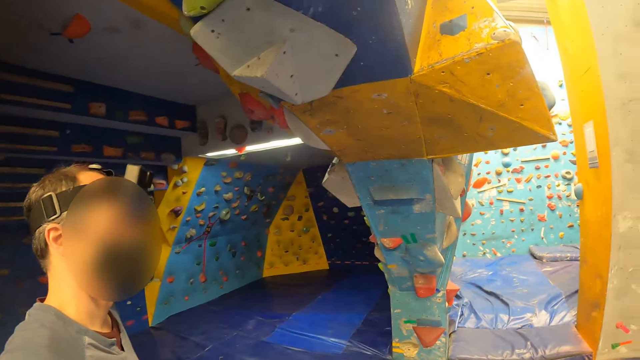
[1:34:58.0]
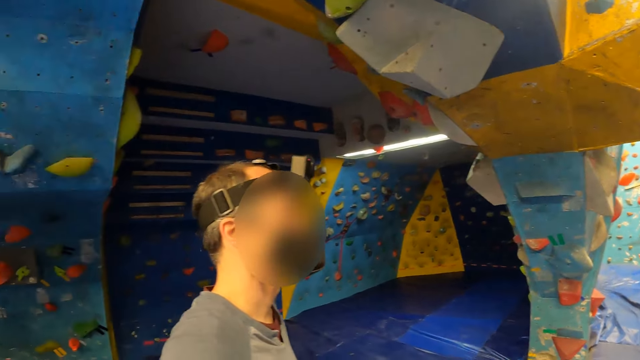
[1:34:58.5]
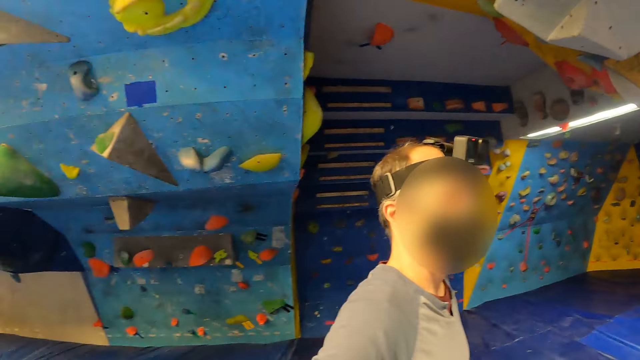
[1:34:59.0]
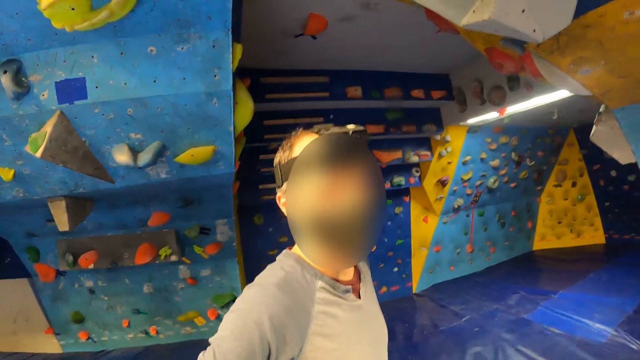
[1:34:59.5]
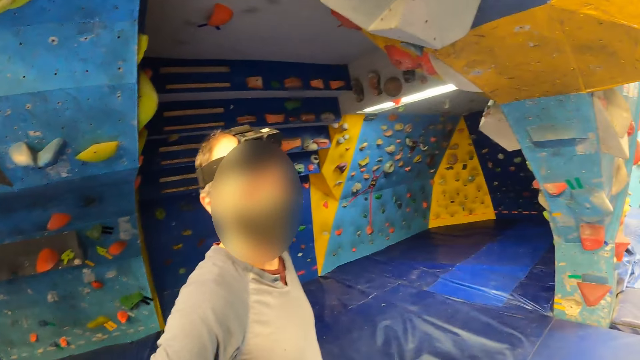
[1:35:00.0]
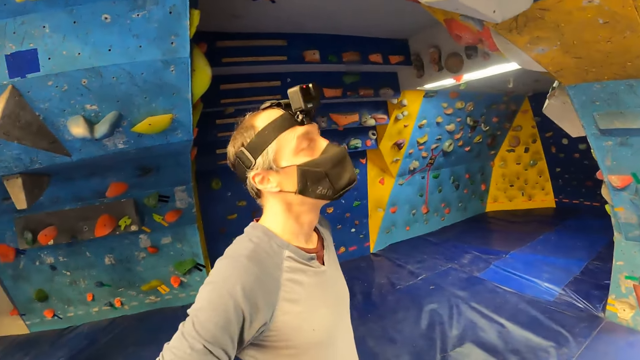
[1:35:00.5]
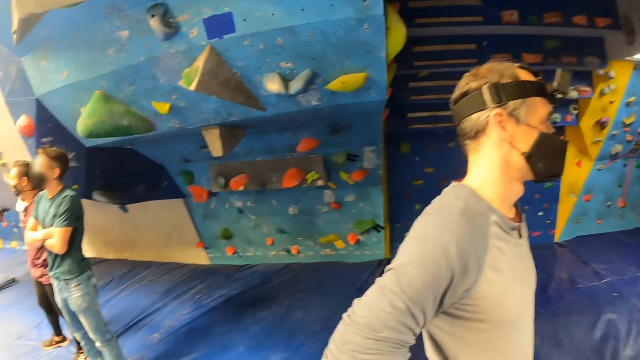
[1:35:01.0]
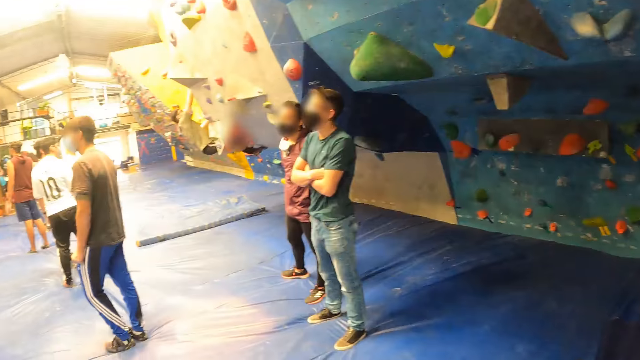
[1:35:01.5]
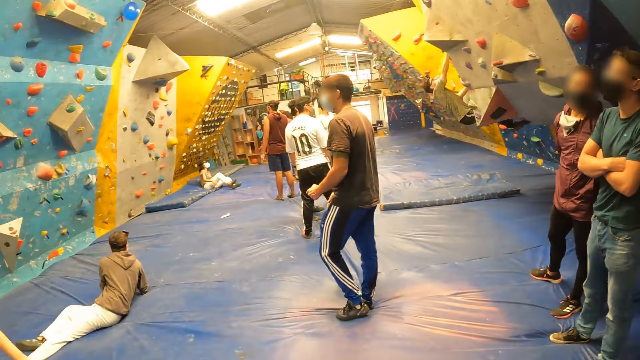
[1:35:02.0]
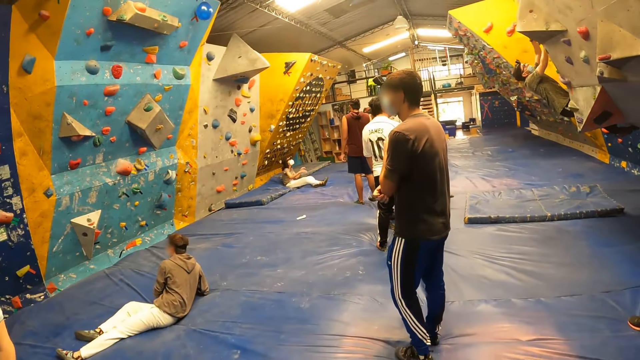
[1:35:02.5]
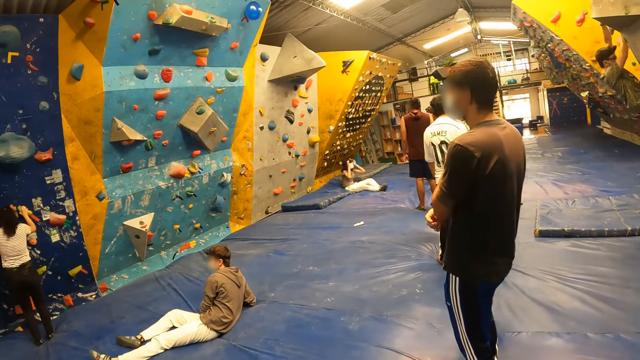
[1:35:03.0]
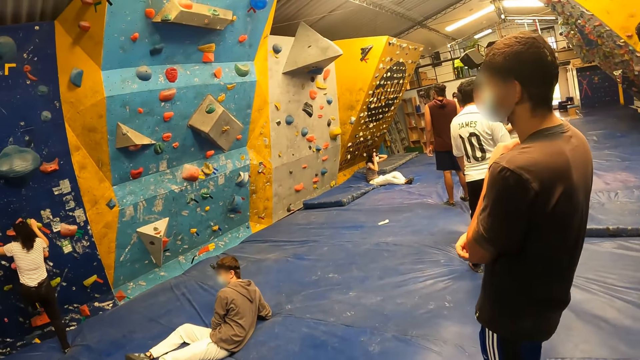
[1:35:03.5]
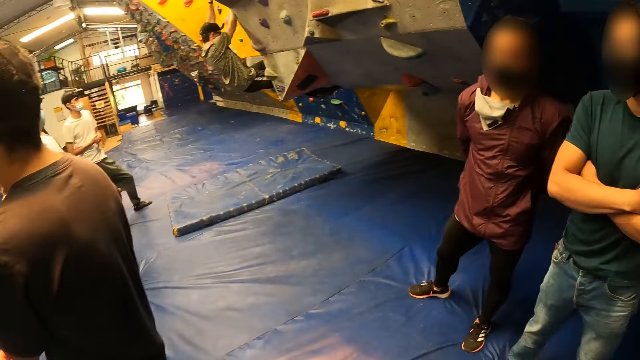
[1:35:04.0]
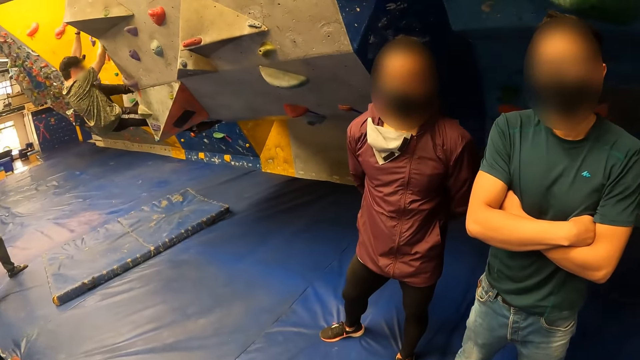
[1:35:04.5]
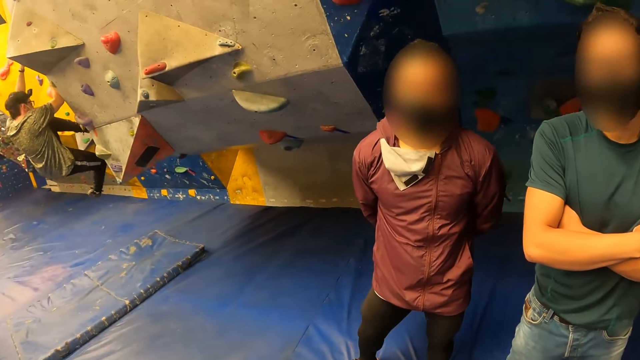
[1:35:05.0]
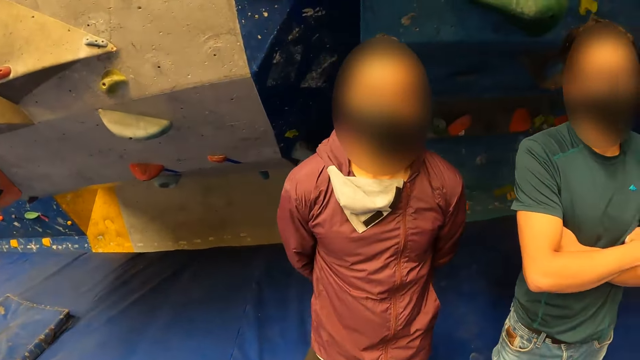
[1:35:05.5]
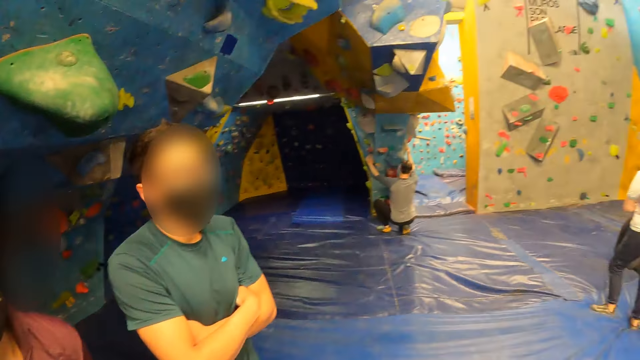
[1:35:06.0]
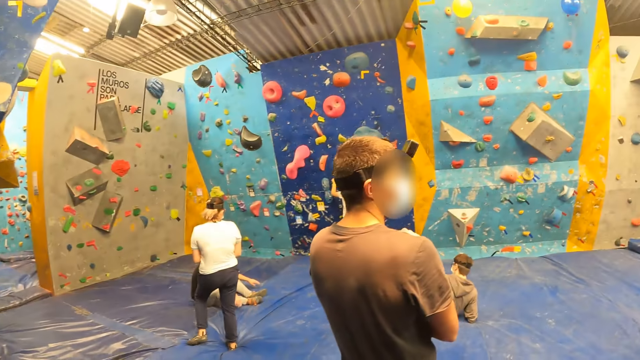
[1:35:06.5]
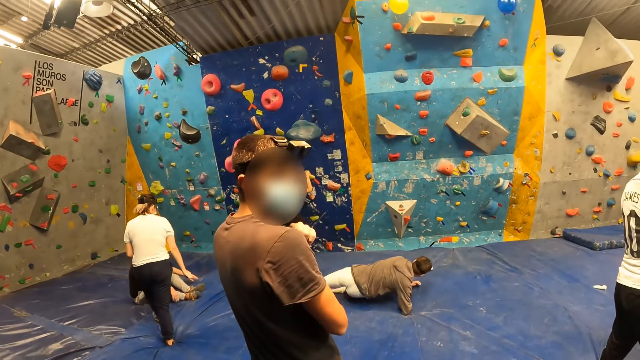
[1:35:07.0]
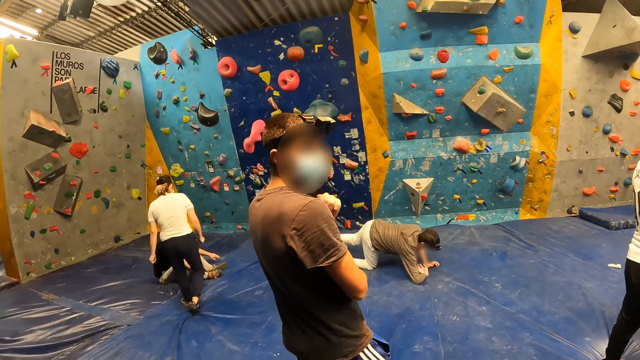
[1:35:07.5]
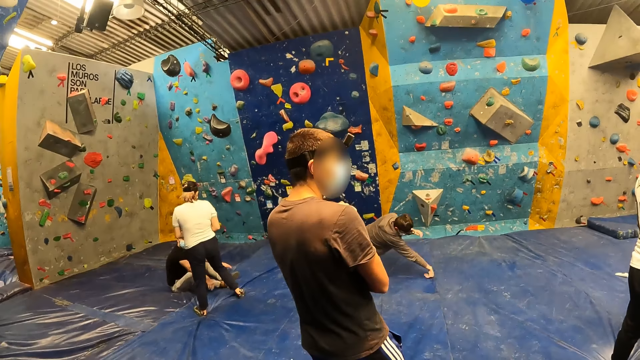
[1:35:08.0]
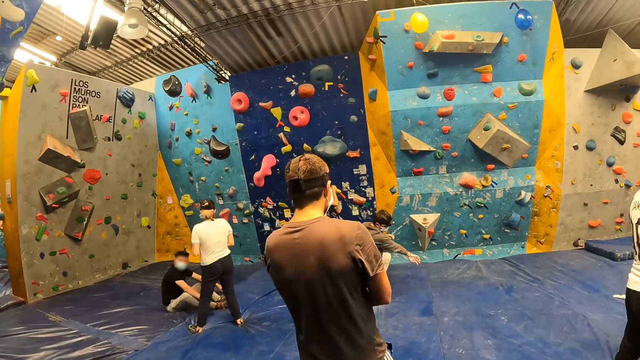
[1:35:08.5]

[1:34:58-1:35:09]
A person looks at the camera wearer. The camera wearer looks around. Another person looks at the camera wearer. Another person looks at the camera wearer. The camera wearer looks around. Another person looks at the camera wearer.

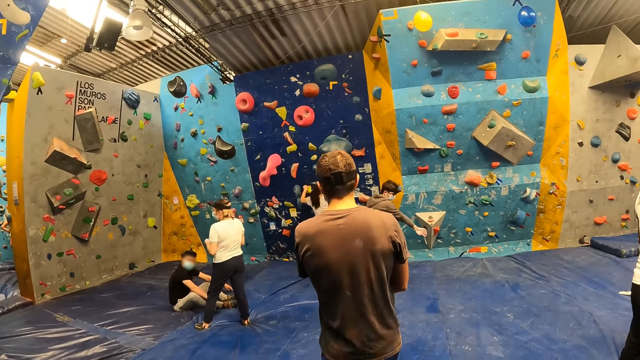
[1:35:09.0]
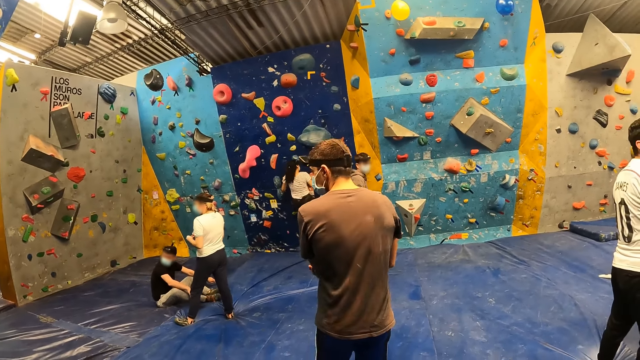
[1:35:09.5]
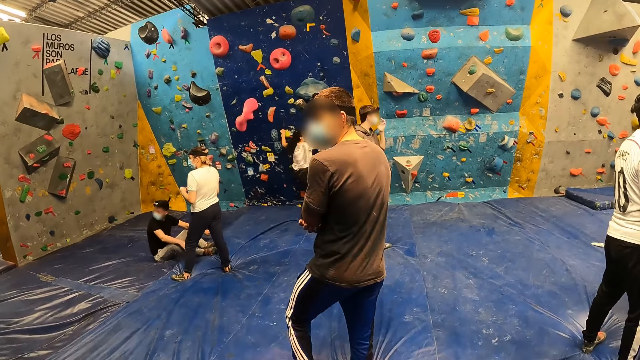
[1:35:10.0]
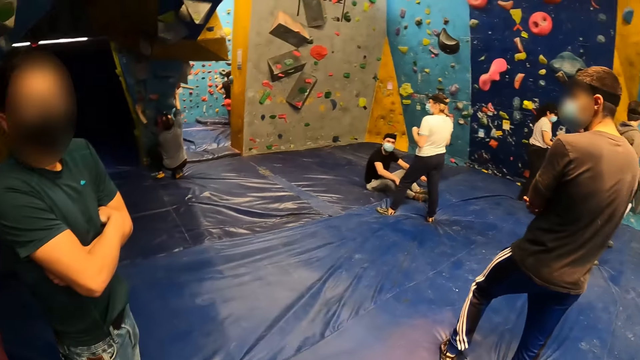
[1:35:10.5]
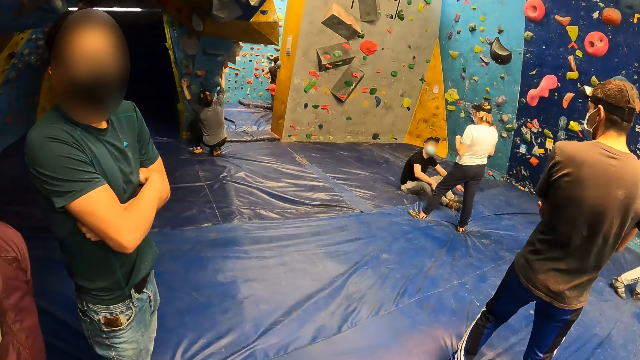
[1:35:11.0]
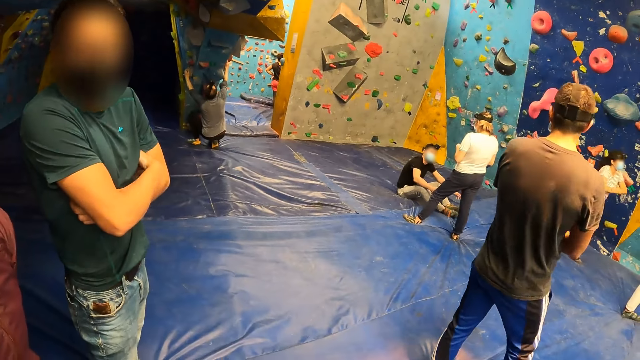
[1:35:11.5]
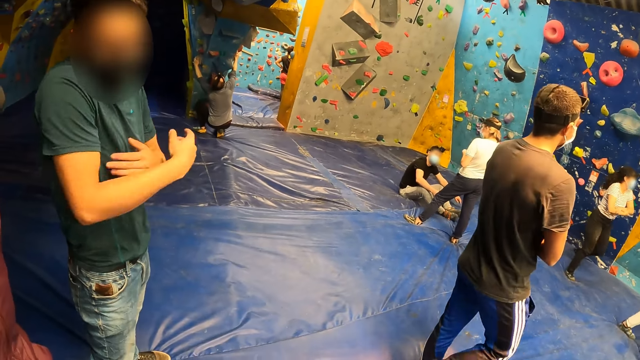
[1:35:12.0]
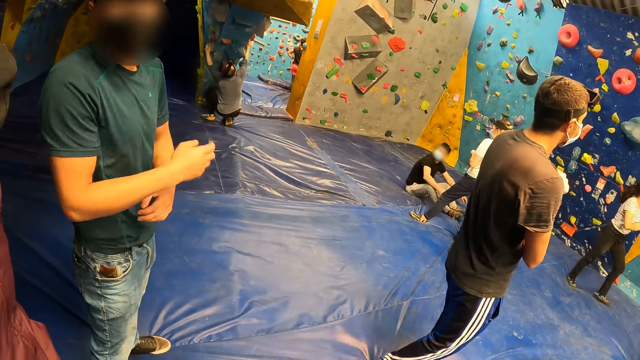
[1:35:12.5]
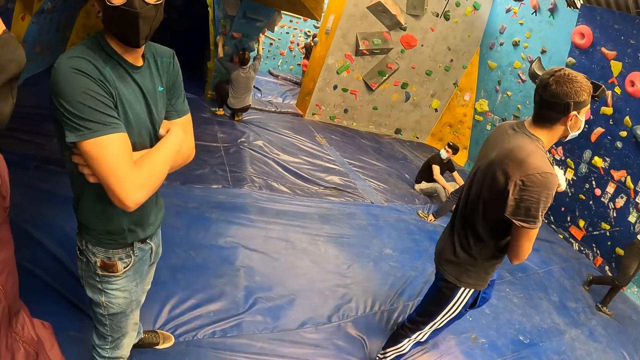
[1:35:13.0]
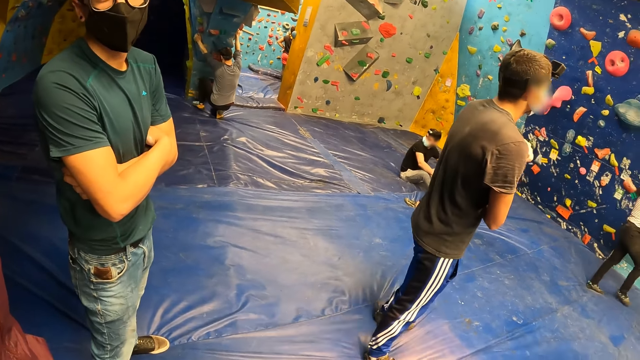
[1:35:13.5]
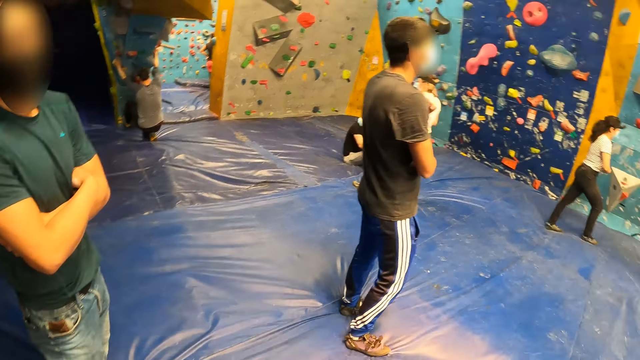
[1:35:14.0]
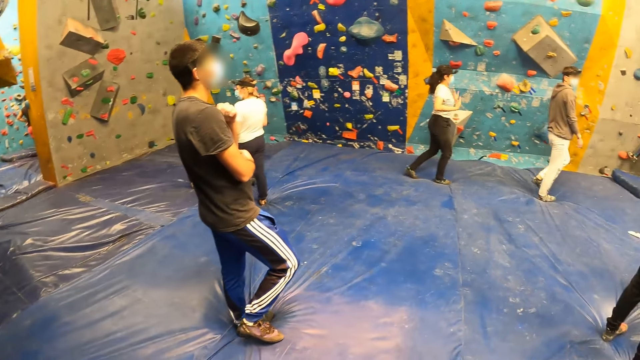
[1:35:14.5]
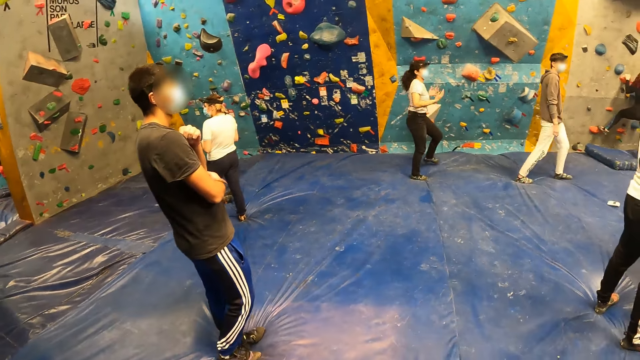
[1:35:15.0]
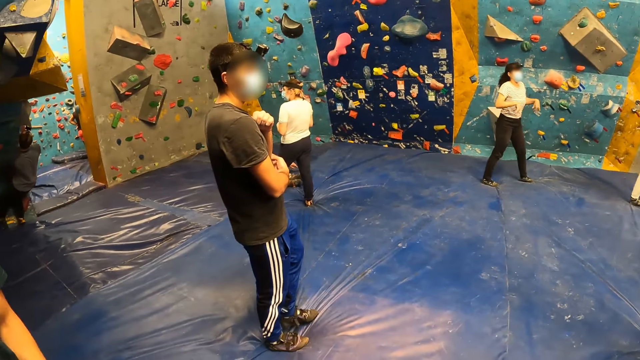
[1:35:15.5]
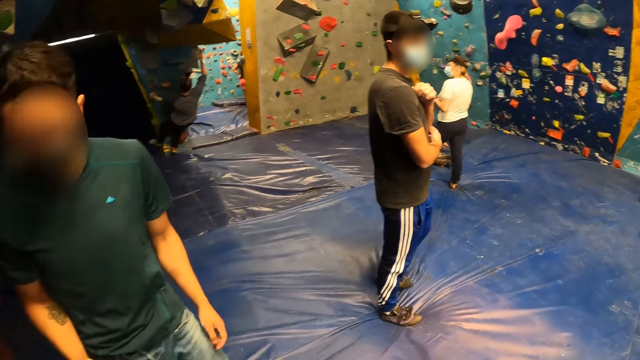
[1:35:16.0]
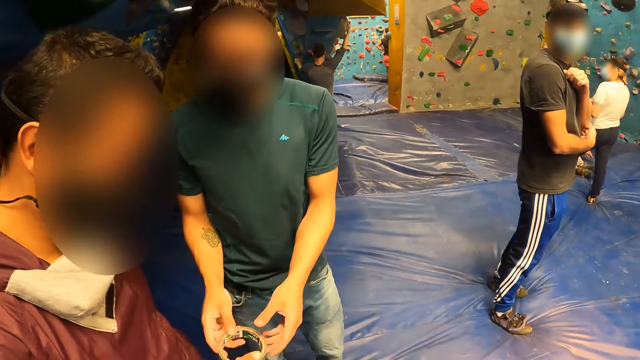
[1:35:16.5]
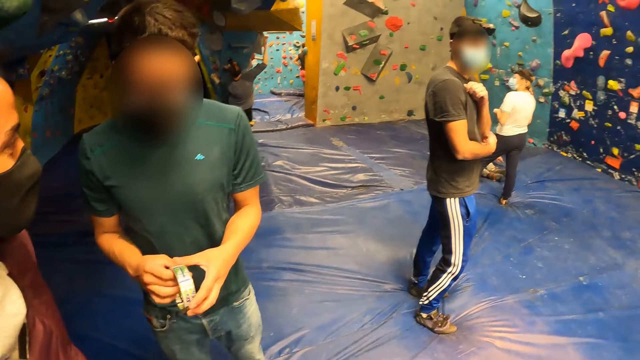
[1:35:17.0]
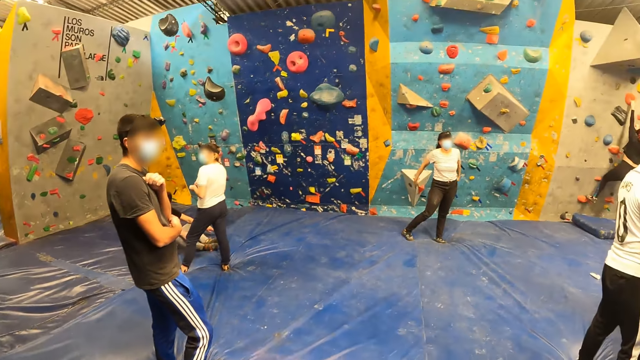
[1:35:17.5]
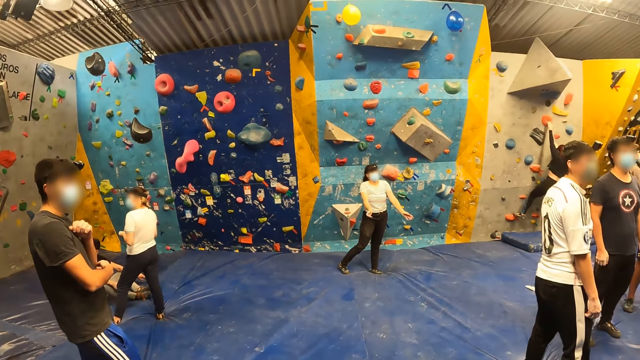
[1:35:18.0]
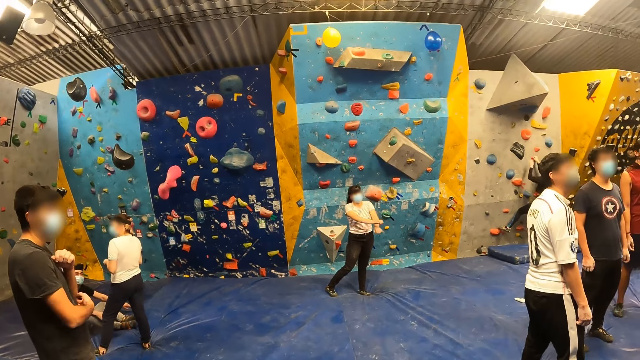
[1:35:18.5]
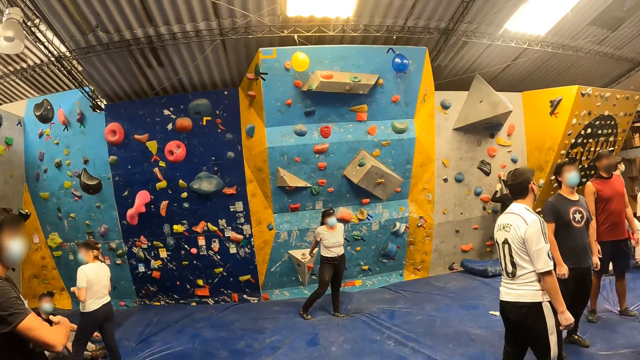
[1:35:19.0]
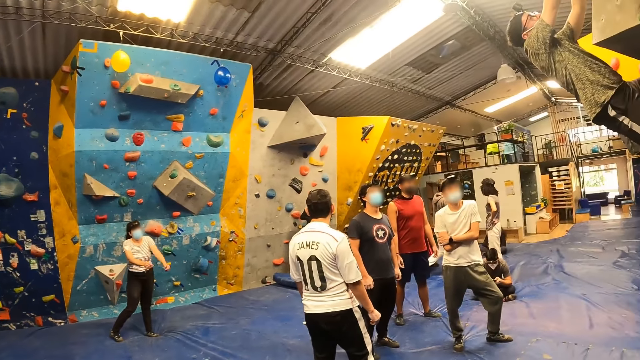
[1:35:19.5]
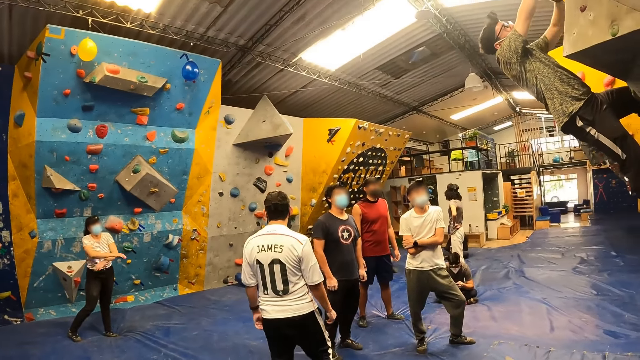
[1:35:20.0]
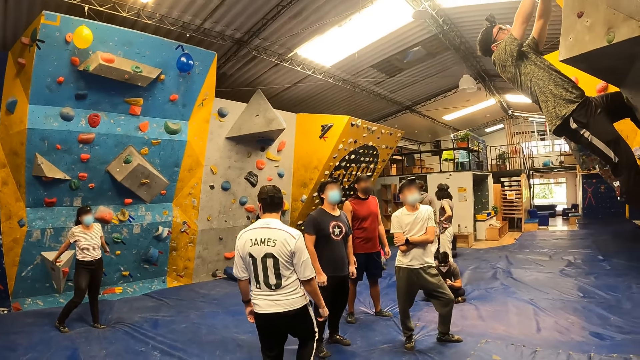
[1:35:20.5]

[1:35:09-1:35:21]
The camera wearer looks around. They interact with a man and another man. A person looks at the camera wearer. The camera wearer looks around. The first man receives a tape from the other man with both hands.
